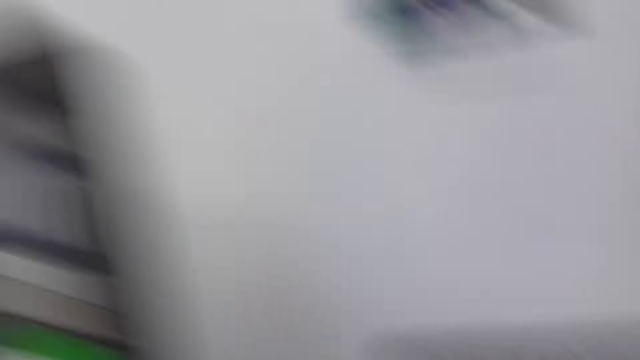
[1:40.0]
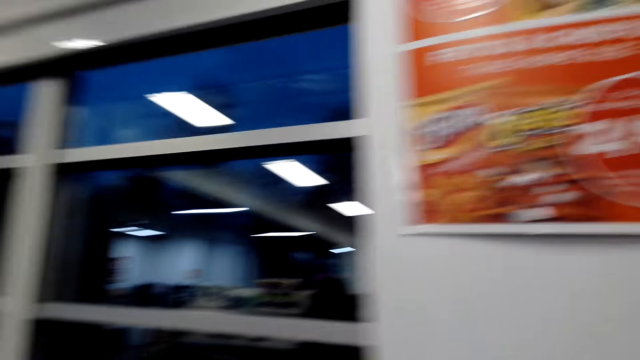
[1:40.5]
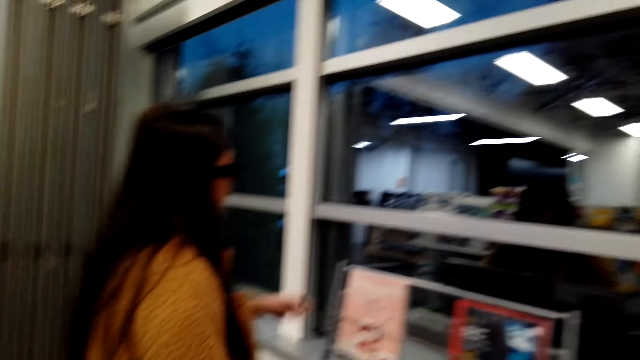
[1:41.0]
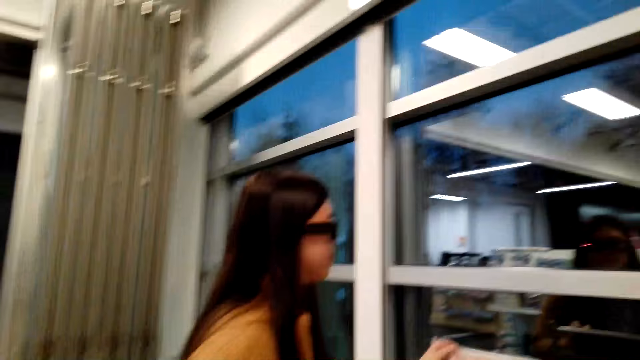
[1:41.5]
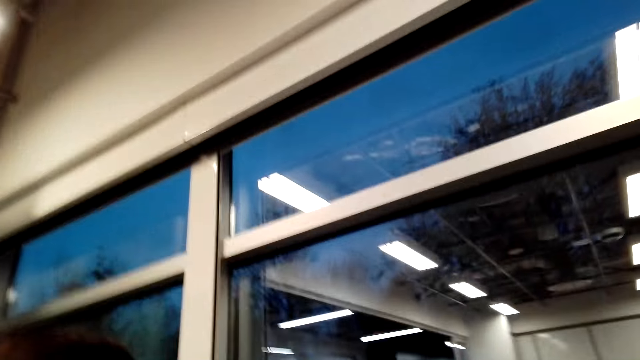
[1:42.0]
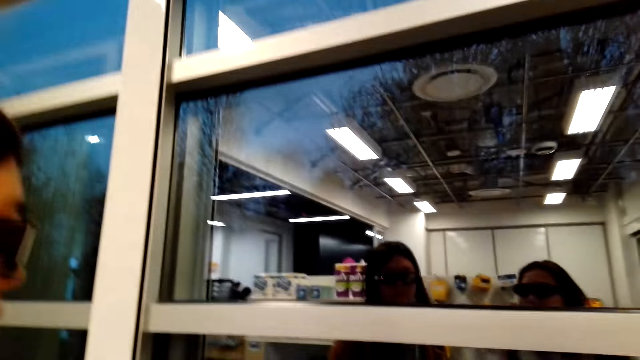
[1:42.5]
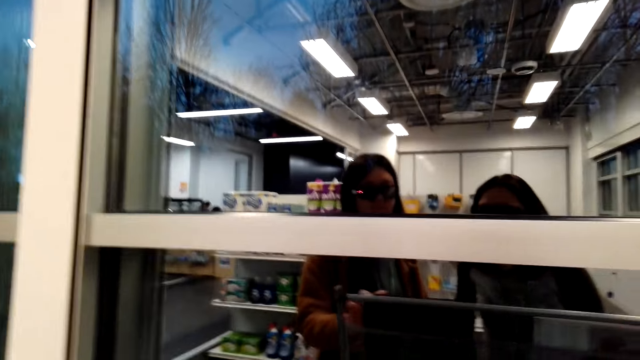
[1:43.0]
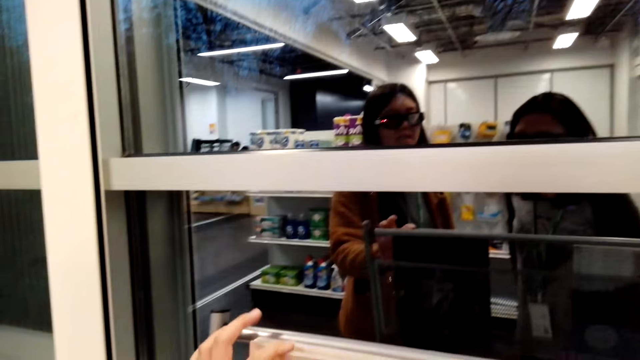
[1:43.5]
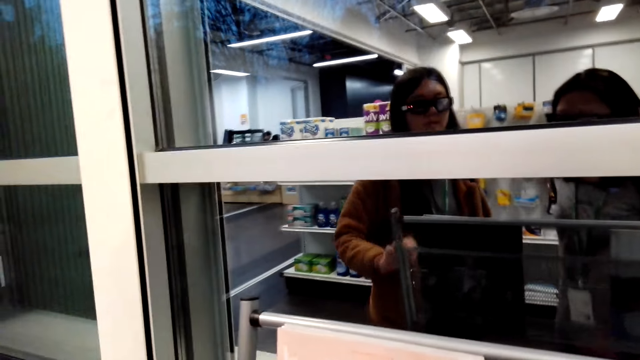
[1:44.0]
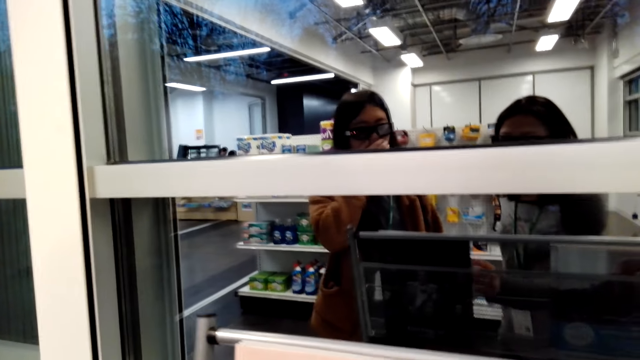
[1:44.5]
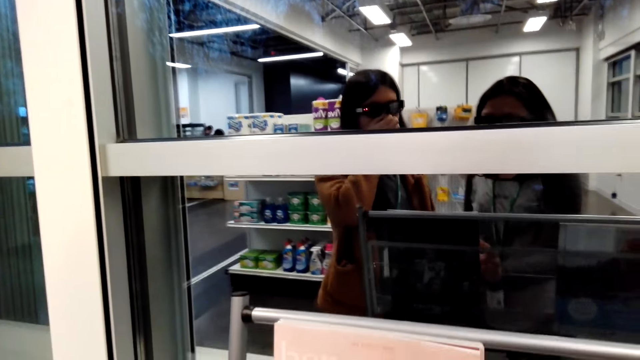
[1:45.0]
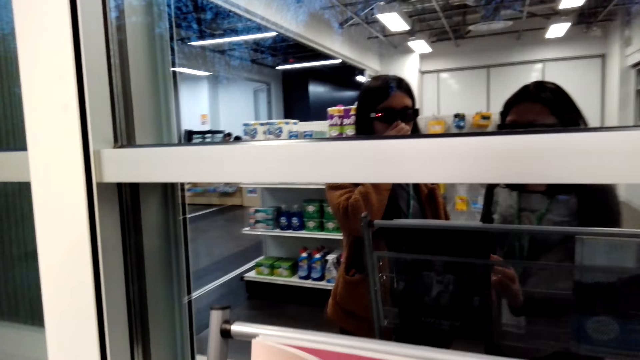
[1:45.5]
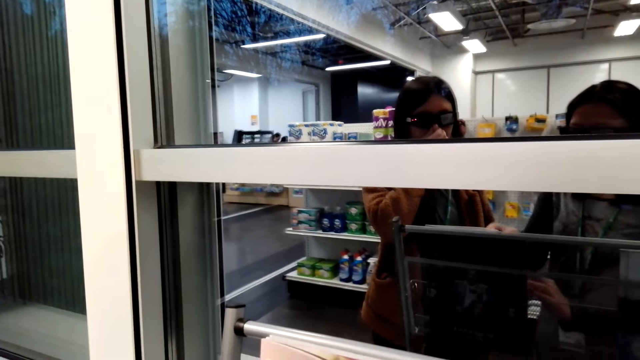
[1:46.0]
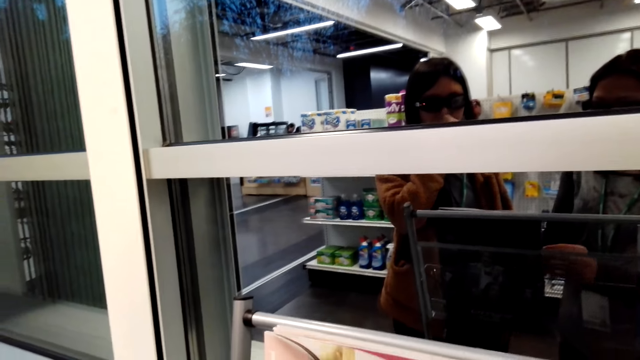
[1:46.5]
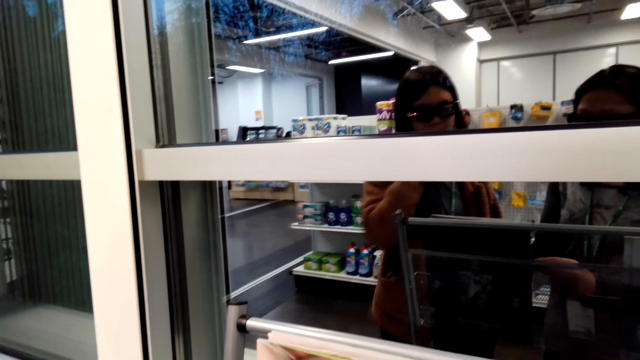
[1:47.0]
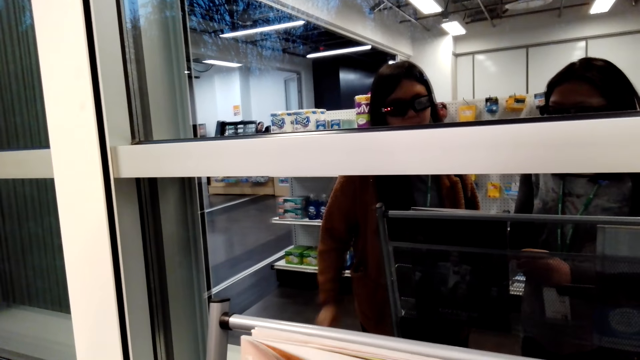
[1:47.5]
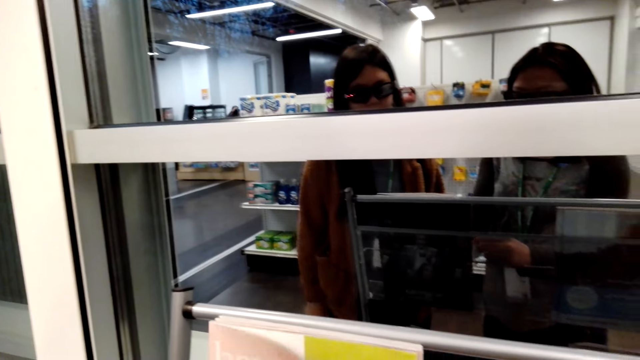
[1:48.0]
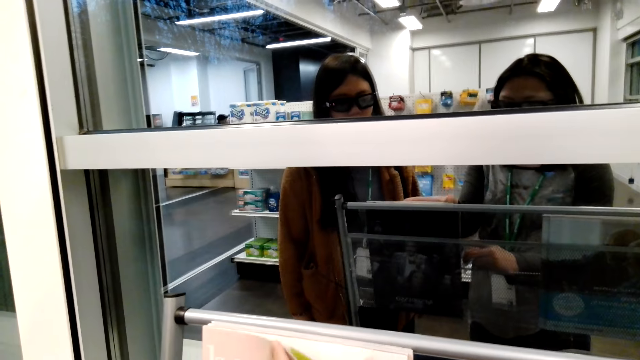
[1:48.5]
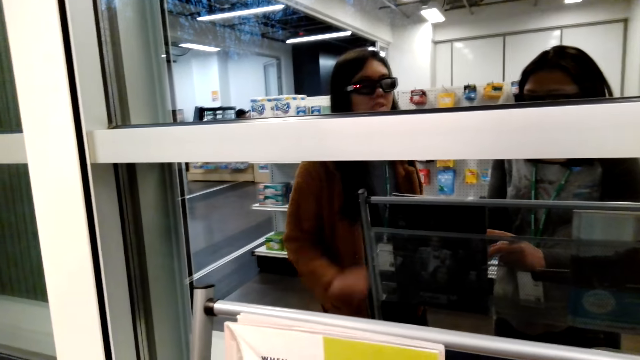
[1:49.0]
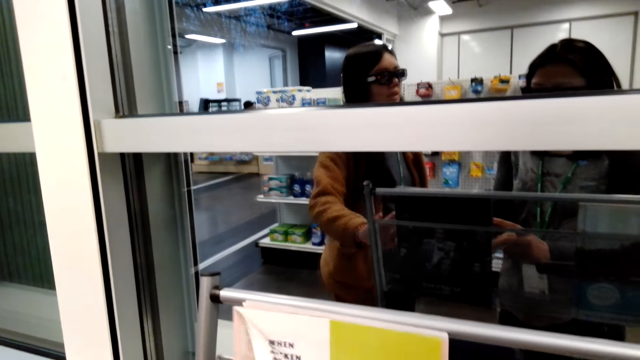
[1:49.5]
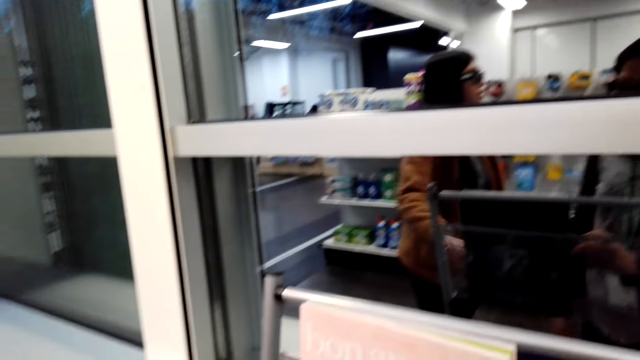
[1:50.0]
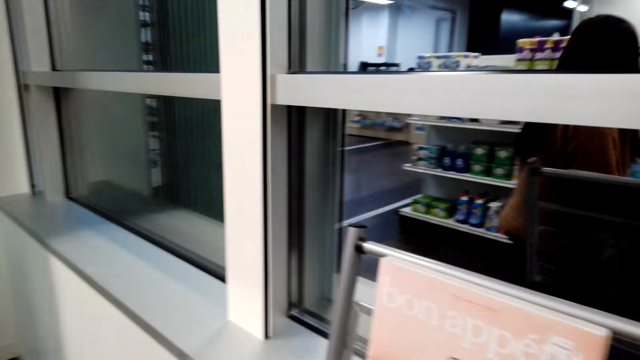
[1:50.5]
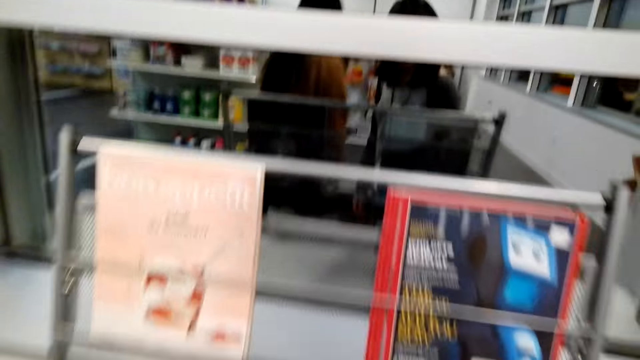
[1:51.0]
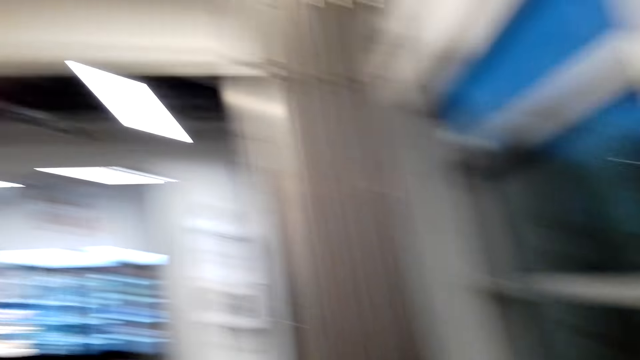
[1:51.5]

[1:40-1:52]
The camera wearer looks around the store. A woman puts down a flower bouquet. The camera wearer looks around the magazine stand. They talk to the woman. They touch a book. They dialogue with the woman.

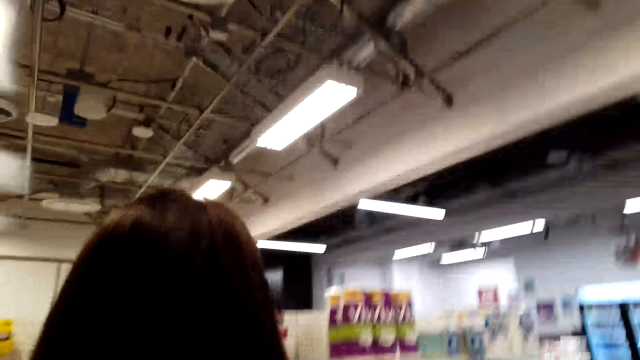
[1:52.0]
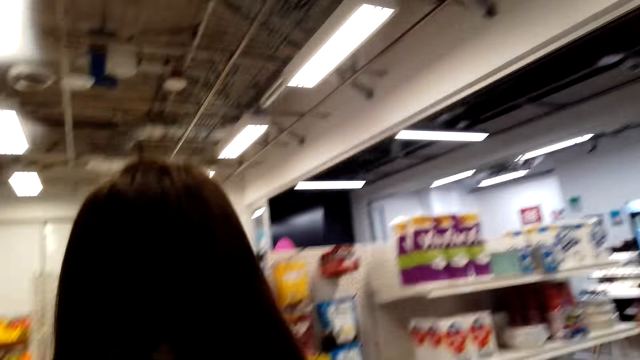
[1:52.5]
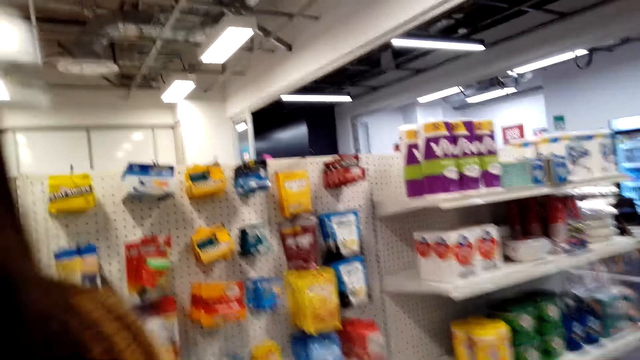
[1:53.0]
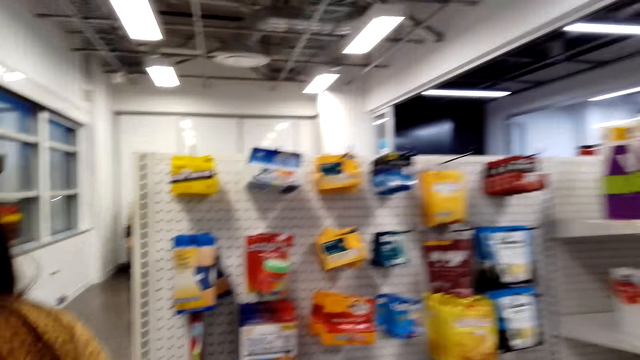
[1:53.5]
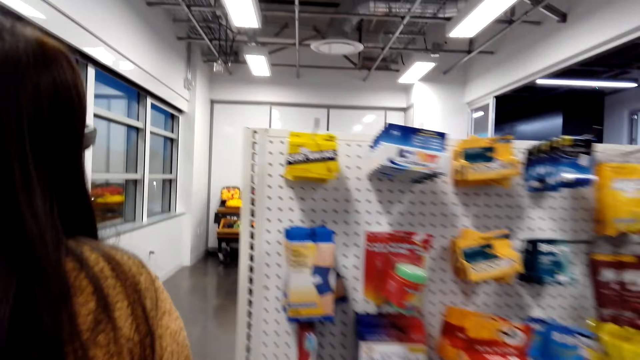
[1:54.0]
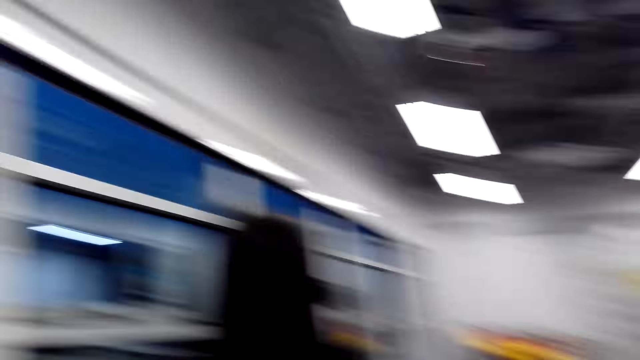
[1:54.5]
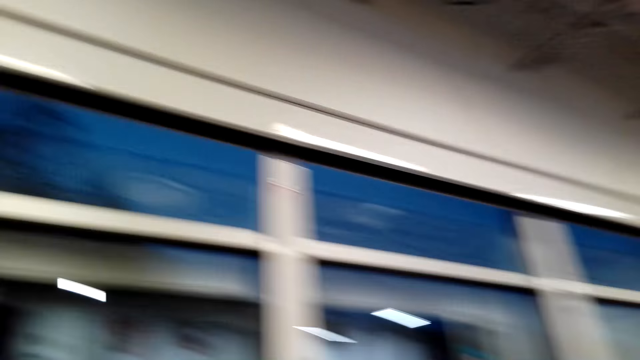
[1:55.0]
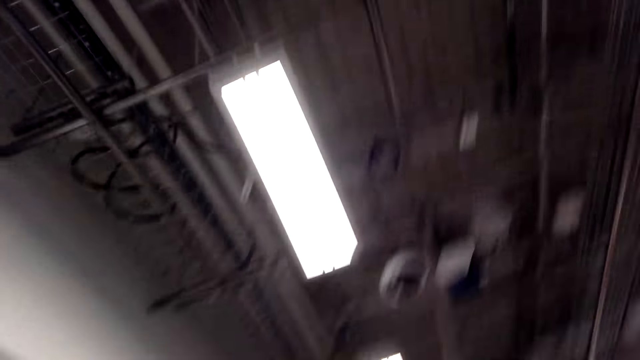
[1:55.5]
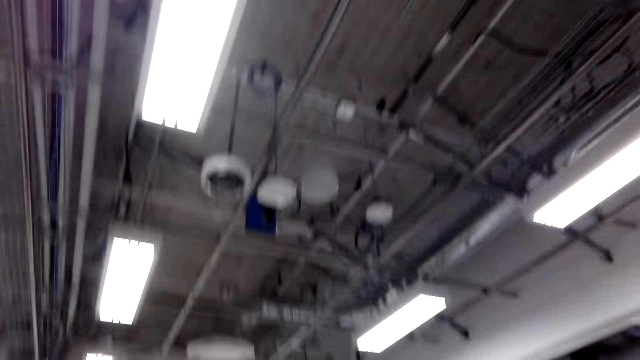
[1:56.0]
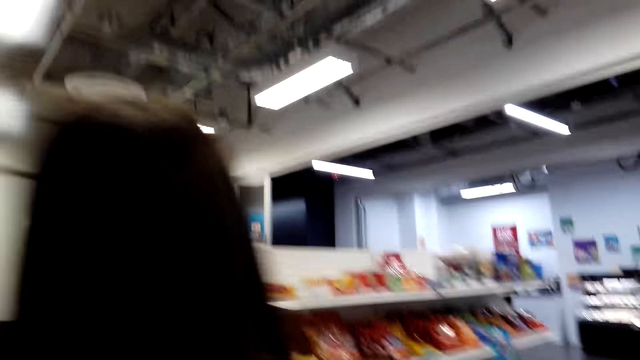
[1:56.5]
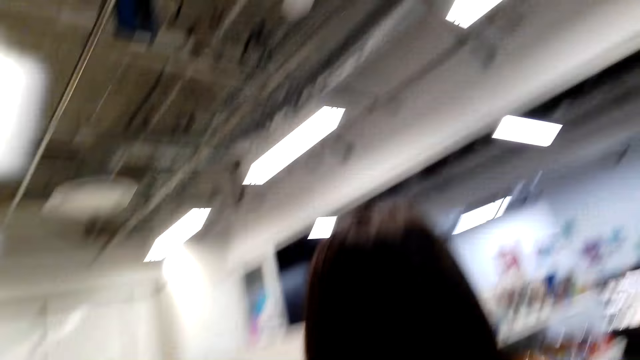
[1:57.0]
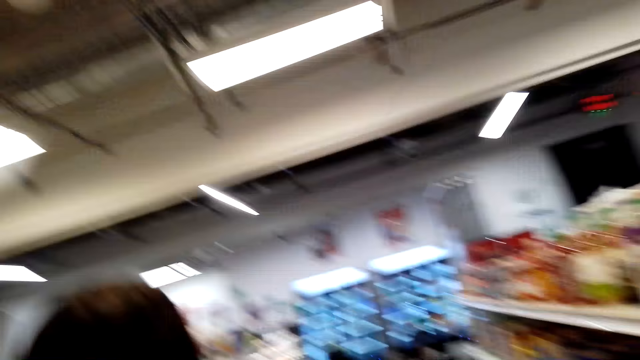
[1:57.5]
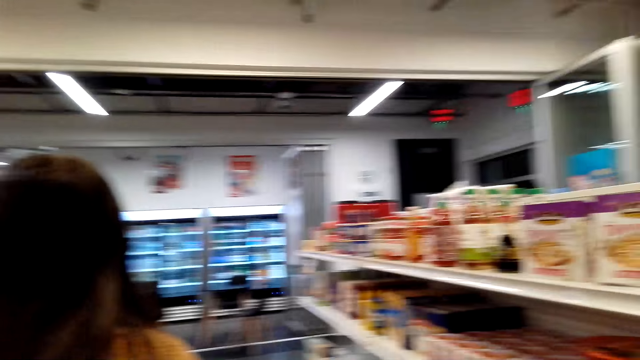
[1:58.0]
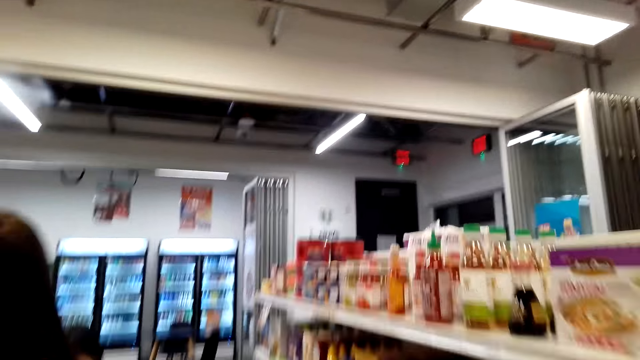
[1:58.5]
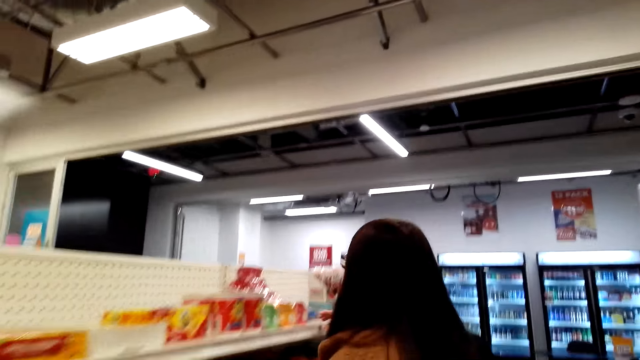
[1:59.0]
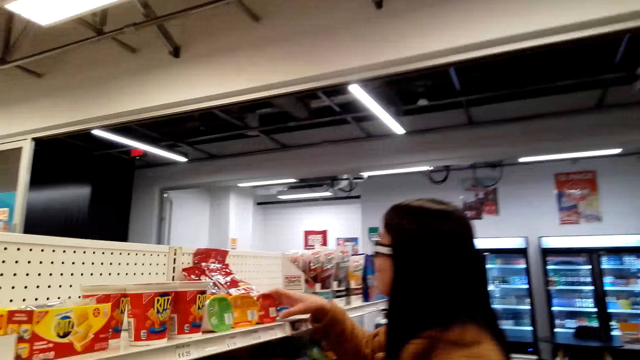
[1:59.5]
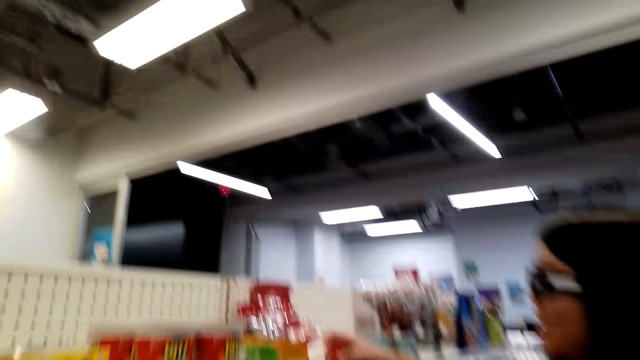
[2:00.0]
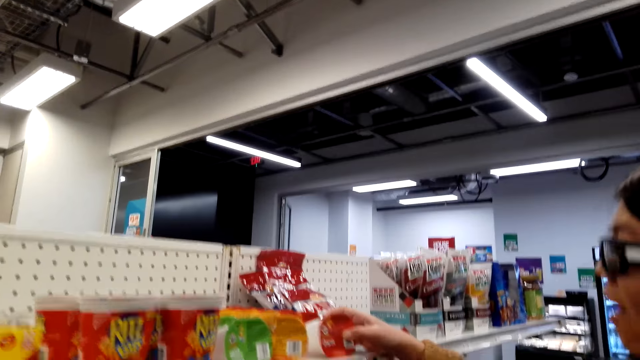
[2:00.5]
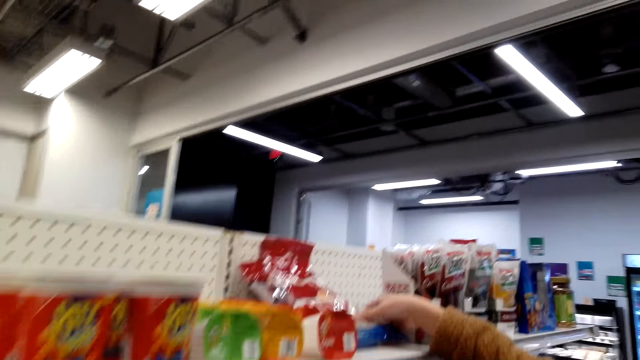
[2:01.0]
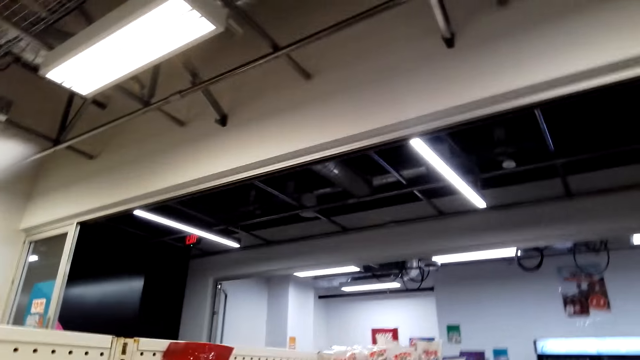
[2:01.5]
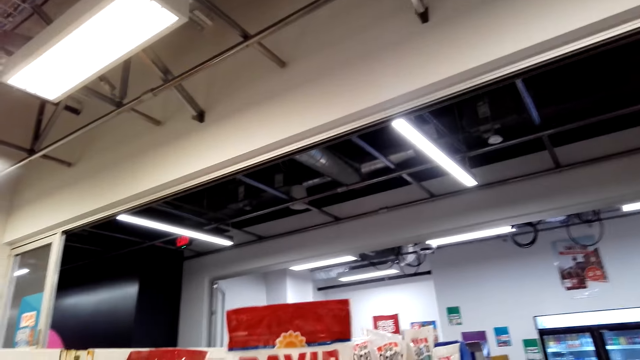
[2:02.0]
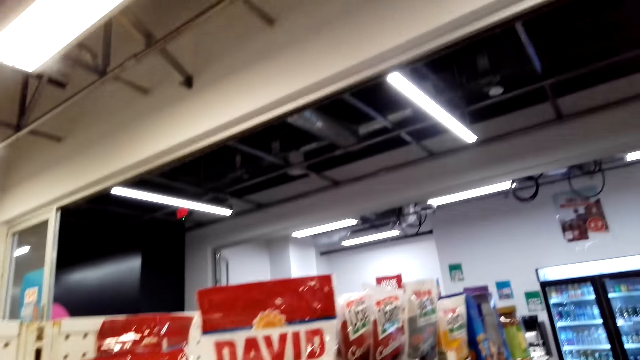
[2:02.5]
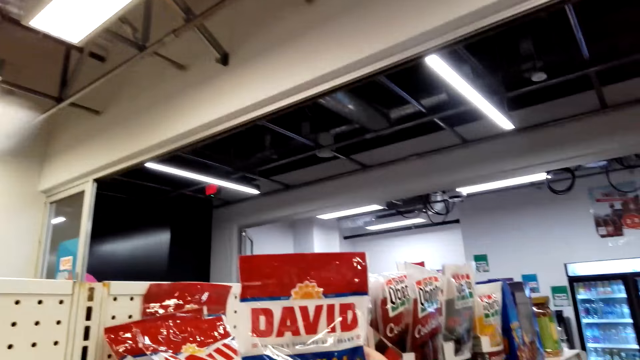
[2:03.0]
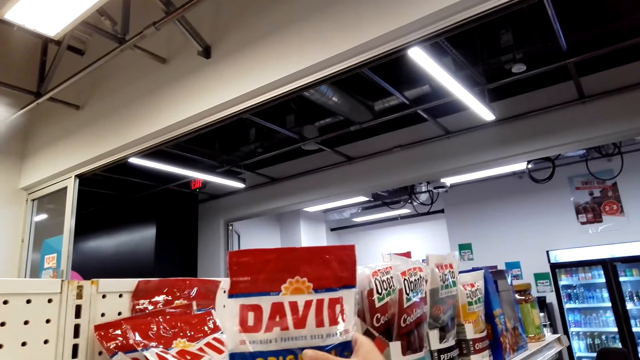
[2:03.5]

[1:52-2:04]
A woman moves around. The camera wearer walks around the store shelf. They look around the store. They walk around the store shelf. The woman touches something. The camera wearer dialogues with the woman. The woman picks up a snack.
